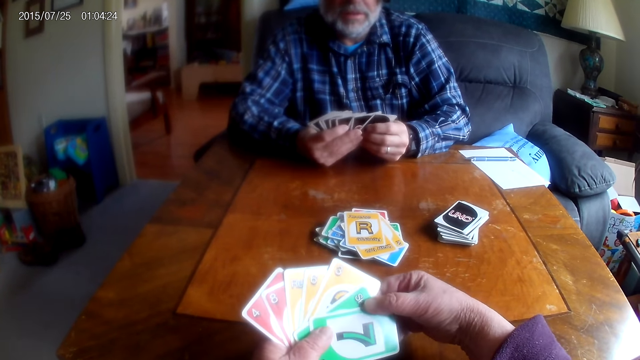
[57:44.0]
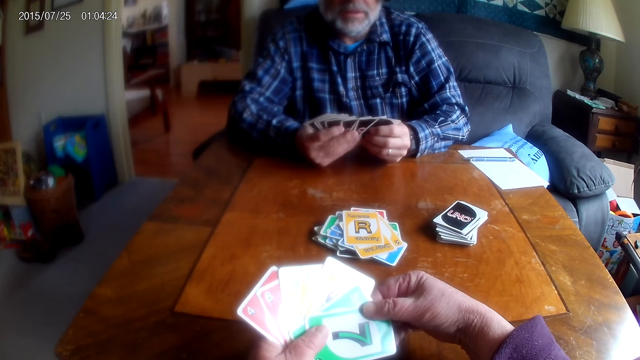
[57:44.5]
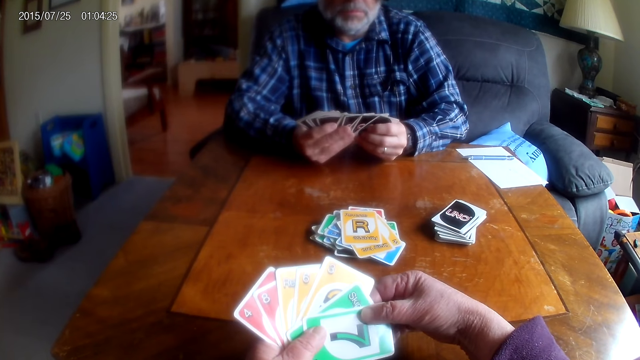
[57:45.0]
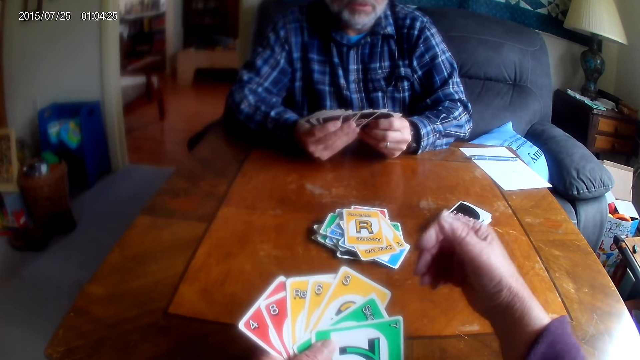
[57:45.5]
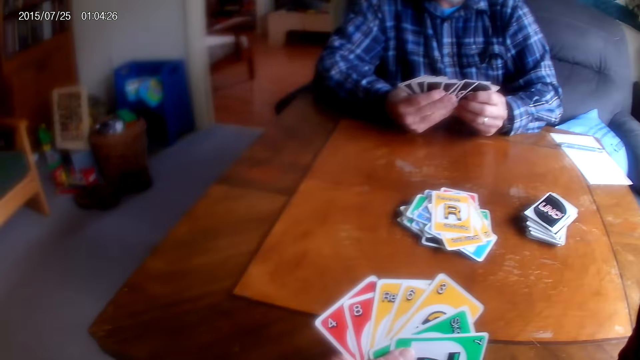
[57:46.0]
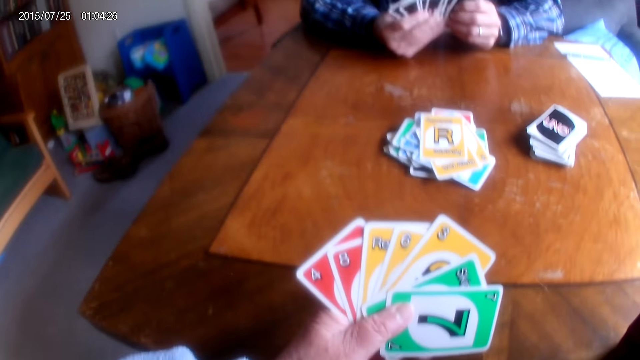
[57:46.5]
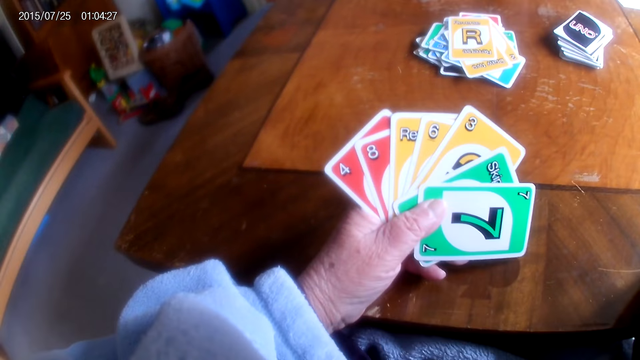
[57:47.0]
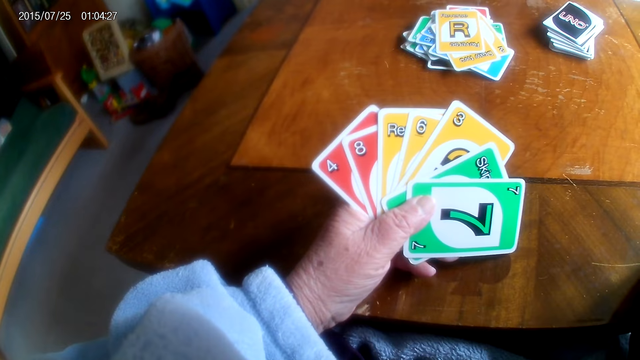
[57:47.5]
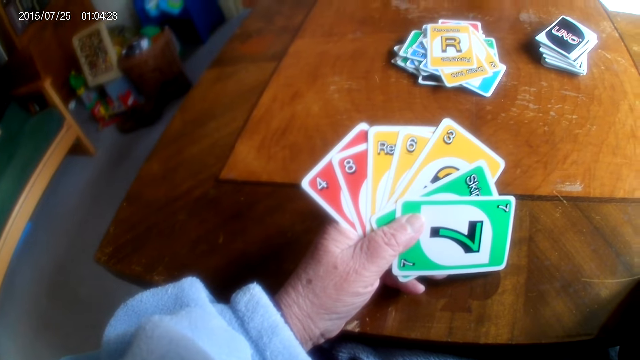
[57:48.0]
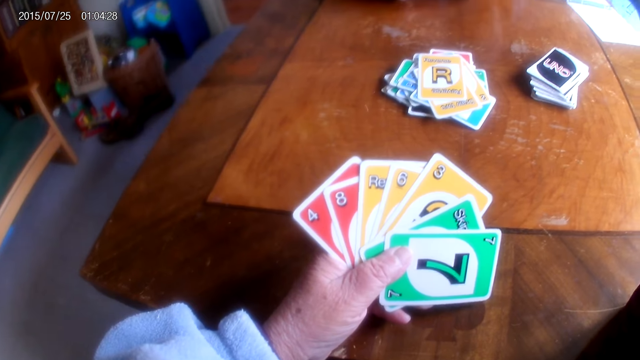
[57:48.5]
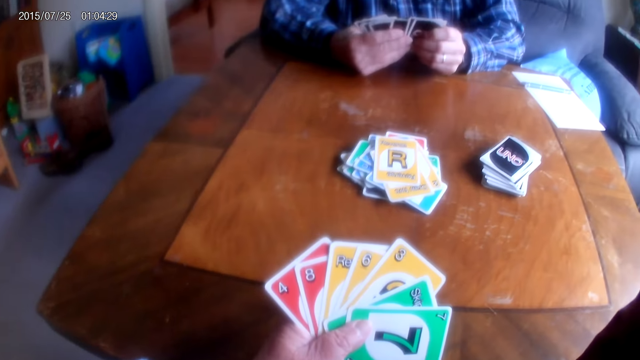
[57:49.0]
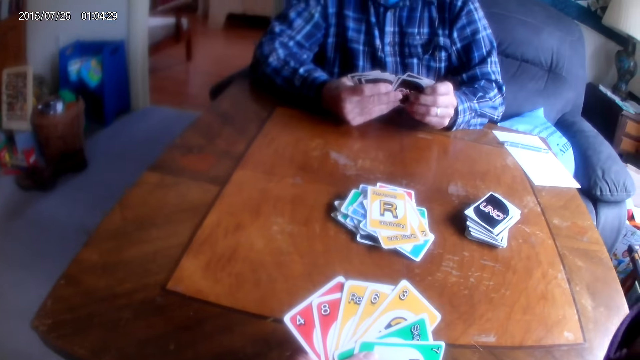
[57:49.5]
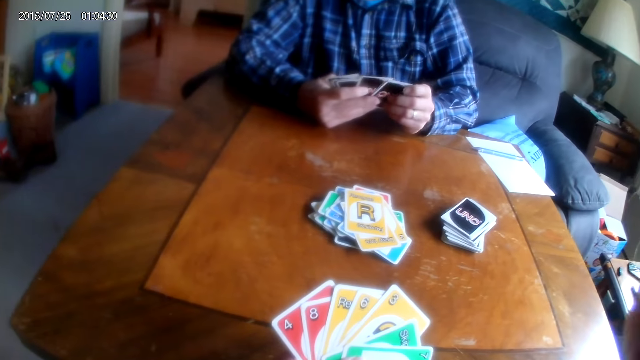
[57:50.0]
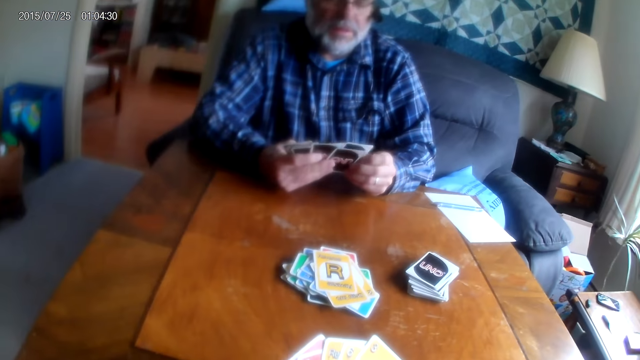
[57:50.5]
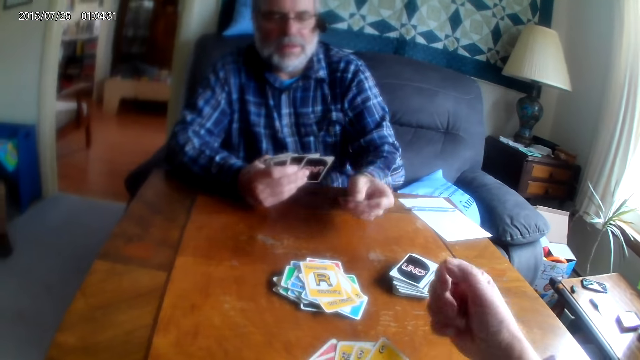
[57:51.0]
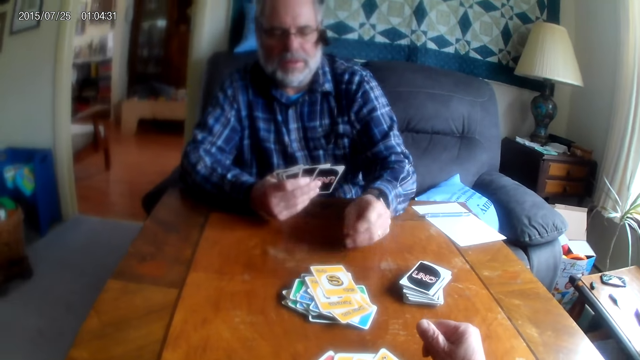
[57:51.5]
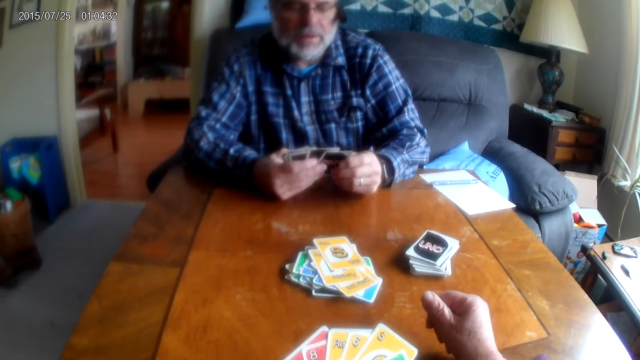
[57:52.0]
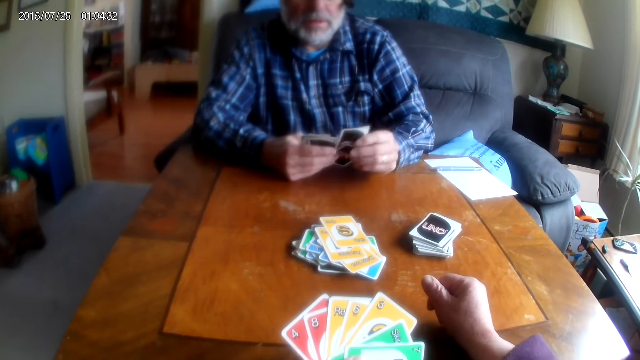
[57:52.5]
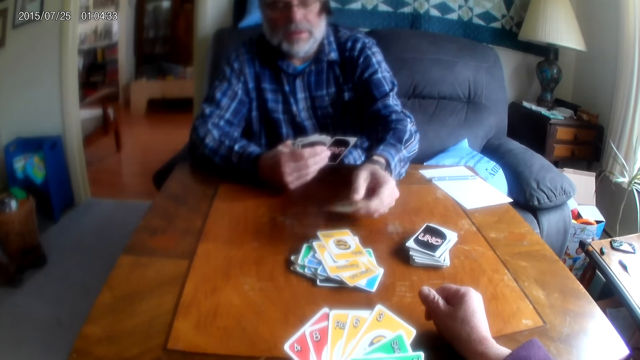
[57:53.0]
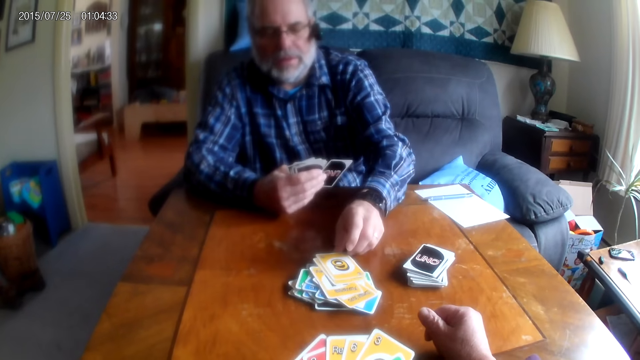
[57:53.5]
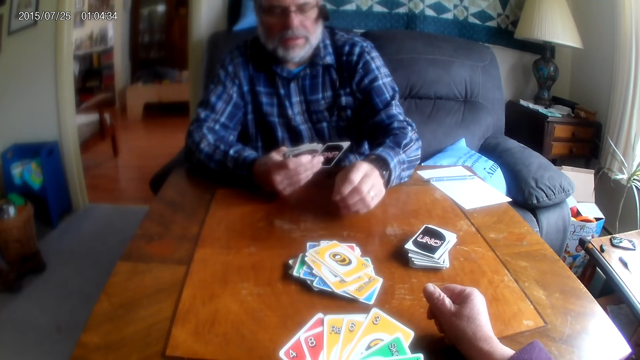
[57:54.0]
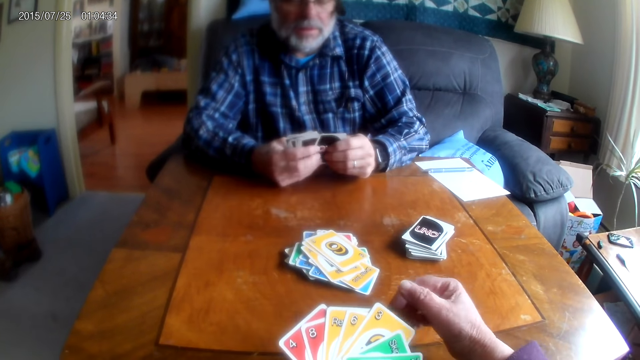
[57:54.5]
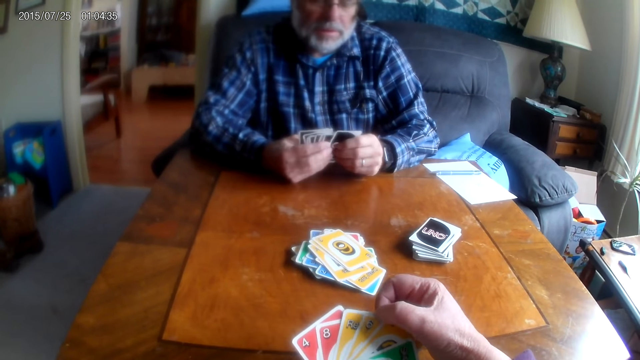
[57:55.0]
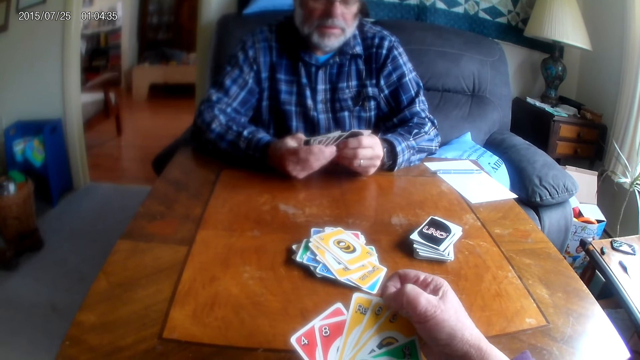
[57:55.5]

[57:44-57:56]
A man arranges cards. The camera wearer looks around the table. The man puts a playing card on the table.

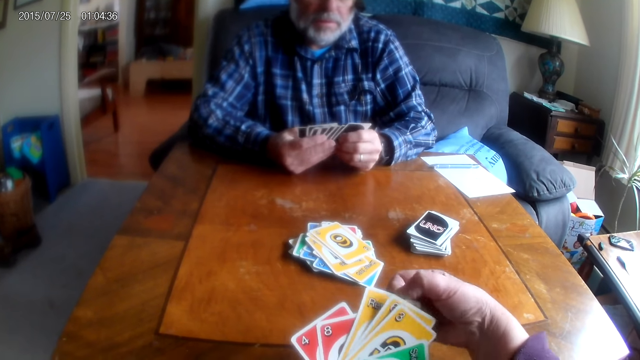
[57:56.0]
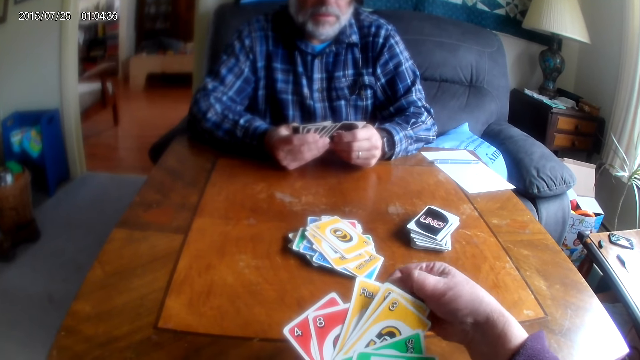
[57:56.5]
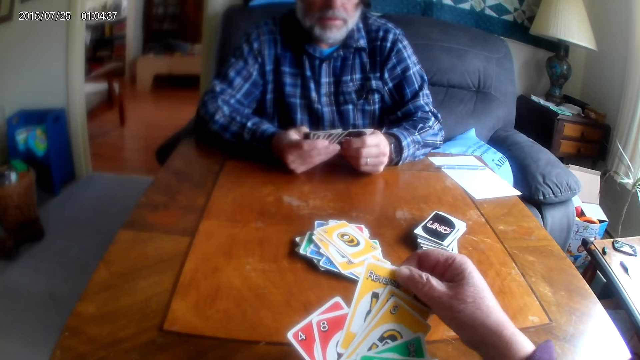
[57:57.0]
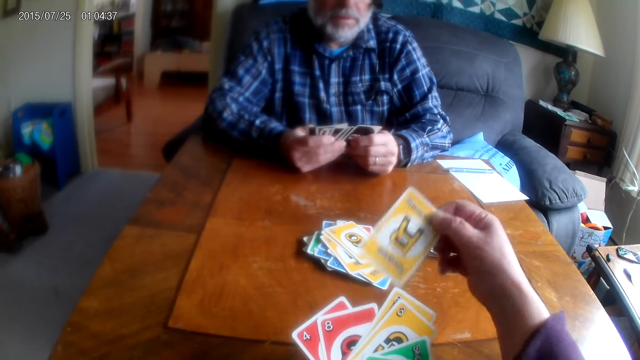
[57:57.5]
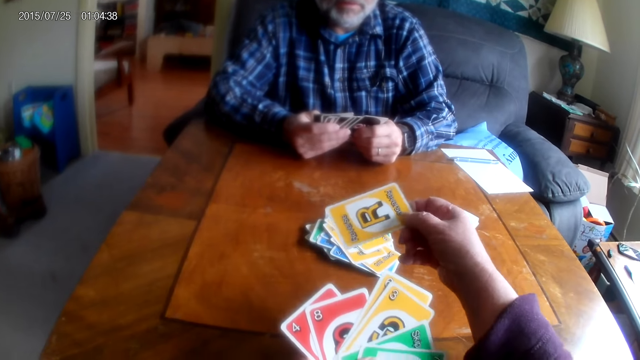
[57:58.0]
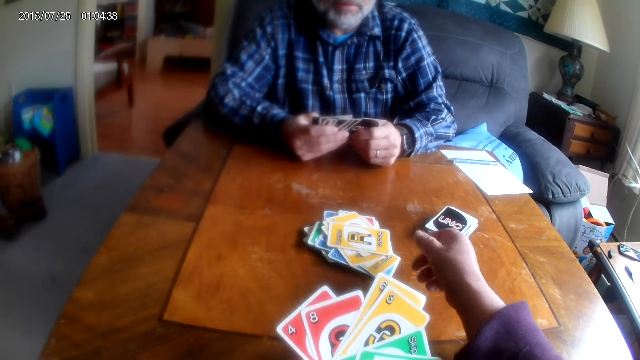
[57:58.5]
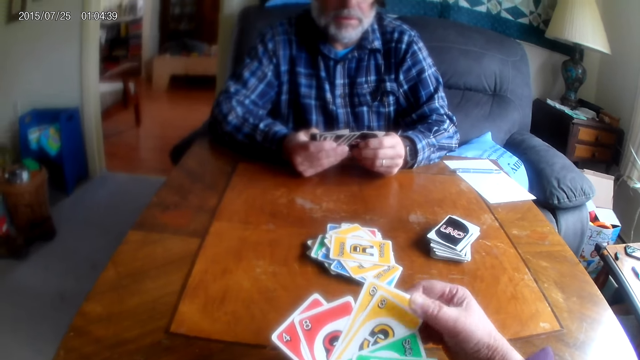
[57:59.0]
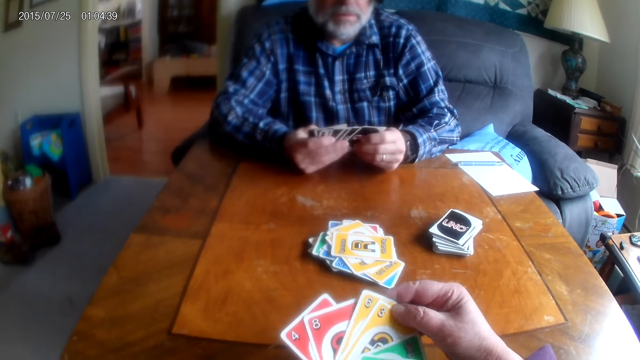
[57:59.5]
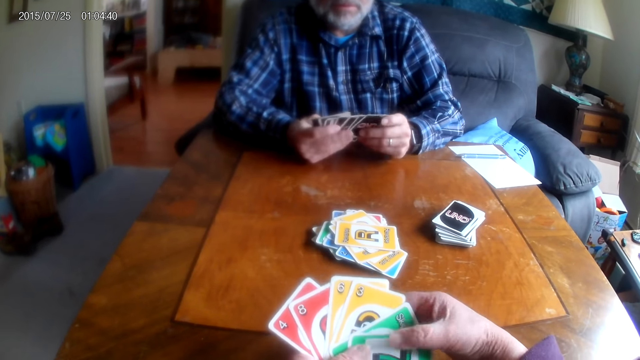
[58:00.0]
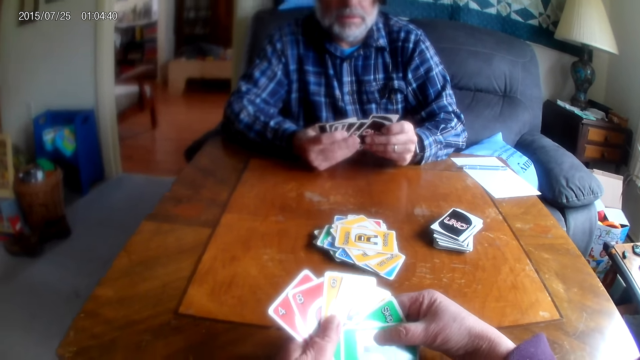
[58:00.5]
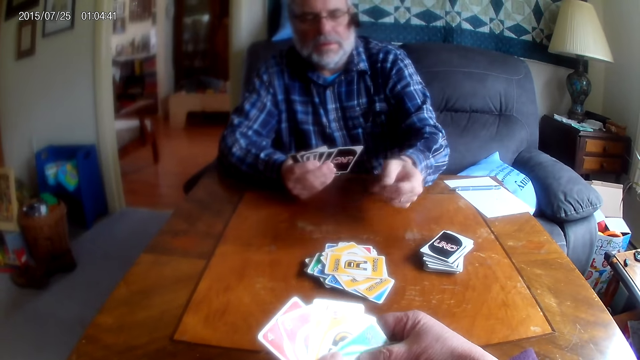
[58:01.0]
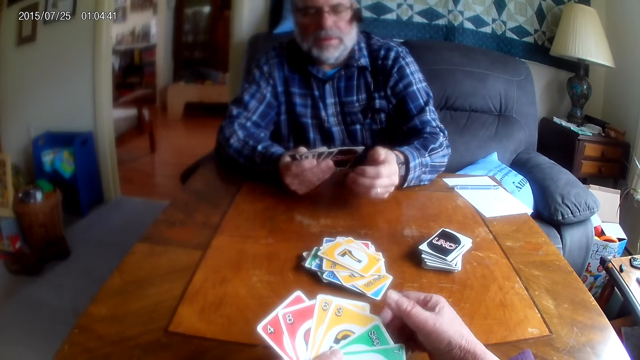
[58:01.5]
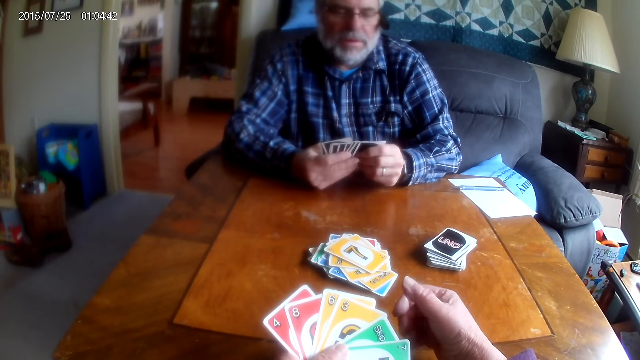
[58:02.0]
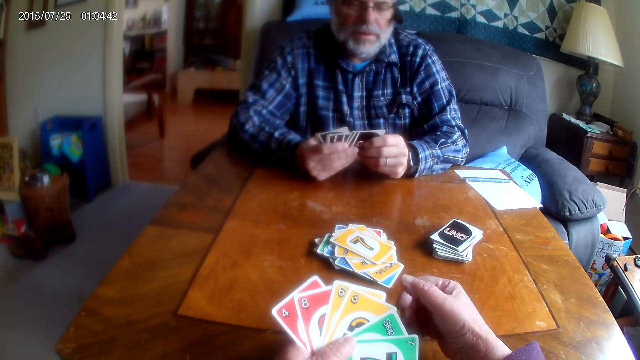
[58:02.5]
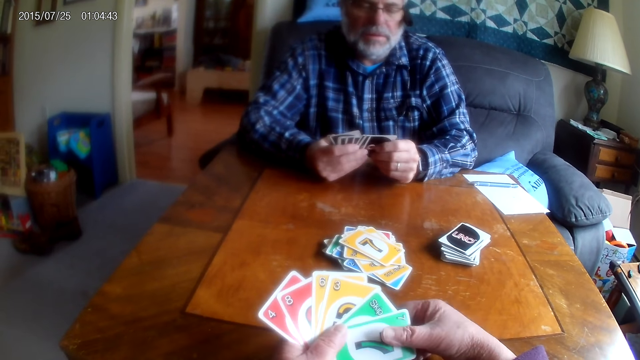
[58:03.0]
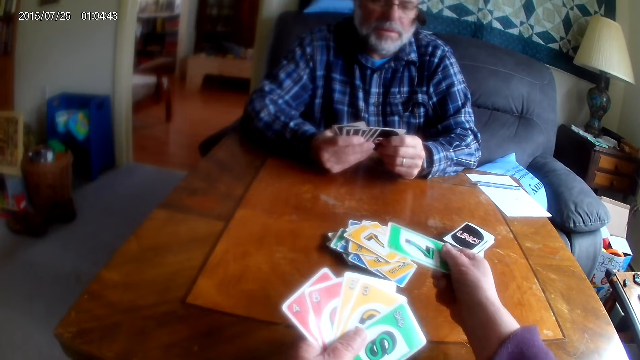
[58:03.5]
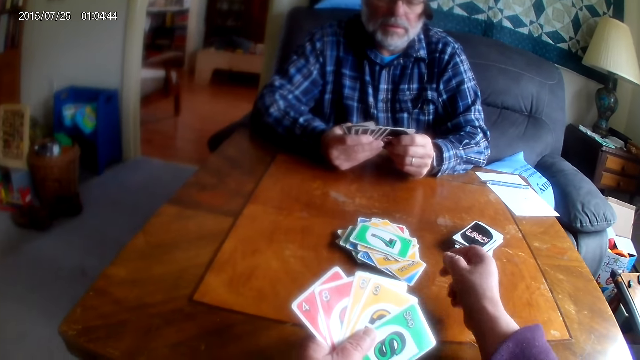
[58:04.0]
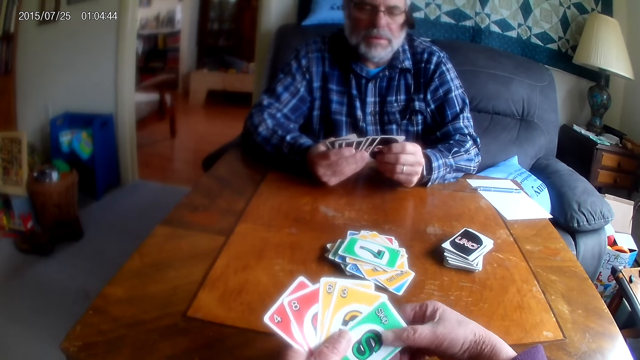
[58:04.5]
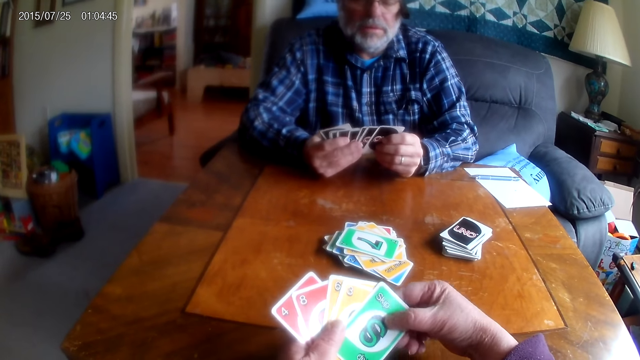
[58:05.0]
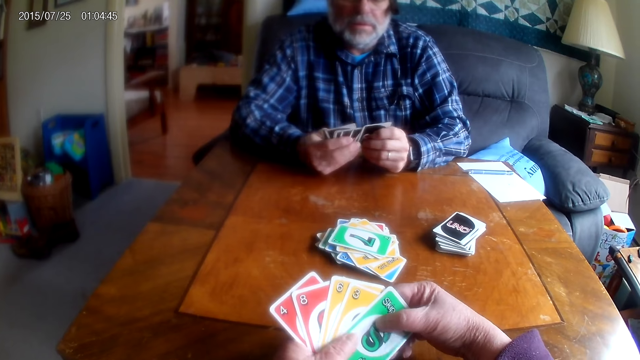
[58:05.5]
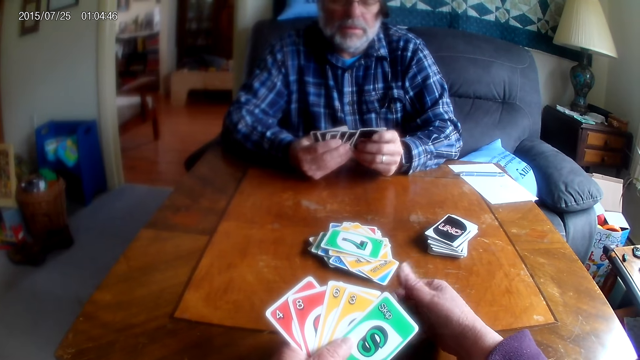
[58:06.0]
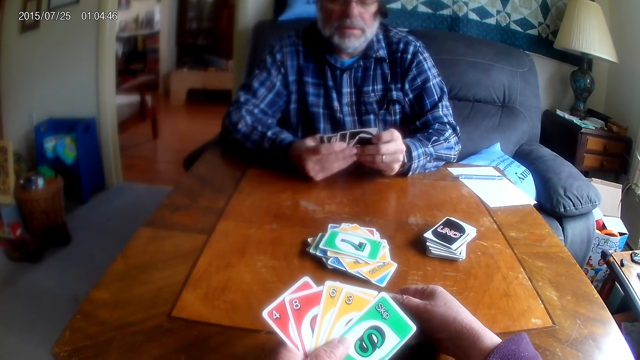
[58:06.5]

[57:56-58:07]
The camera wearer puts a playing card on the table. A man puts a playing card on the table. The camera wearer puts a playing card on the table.
